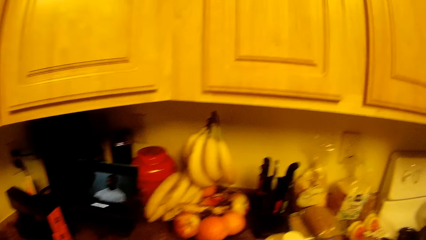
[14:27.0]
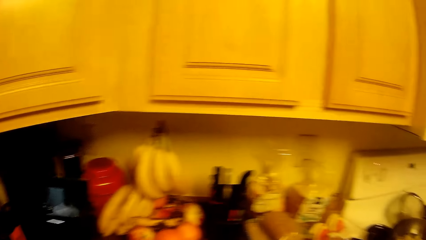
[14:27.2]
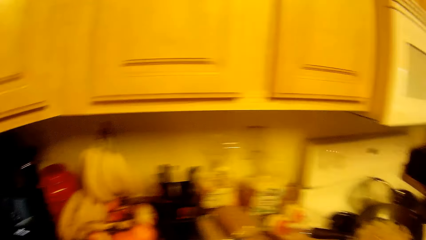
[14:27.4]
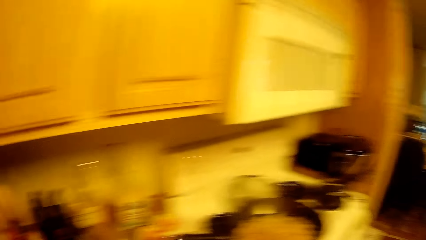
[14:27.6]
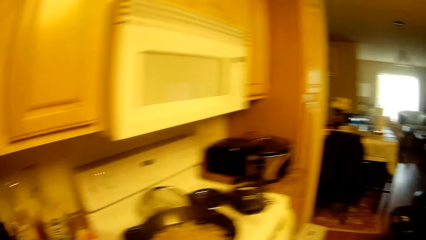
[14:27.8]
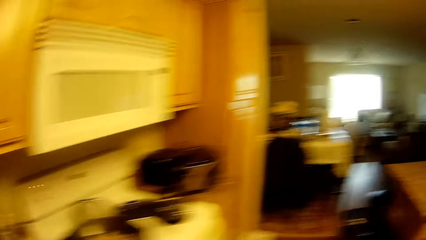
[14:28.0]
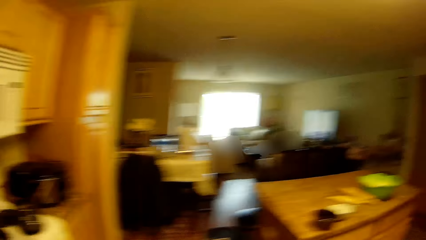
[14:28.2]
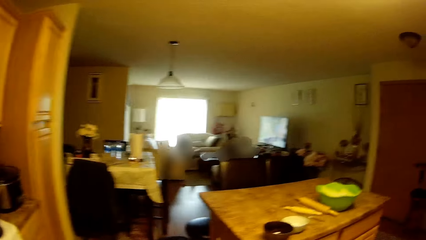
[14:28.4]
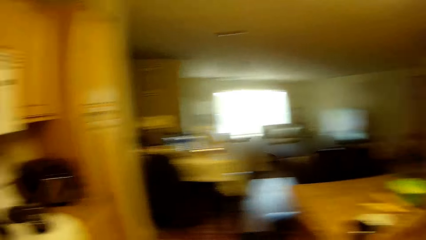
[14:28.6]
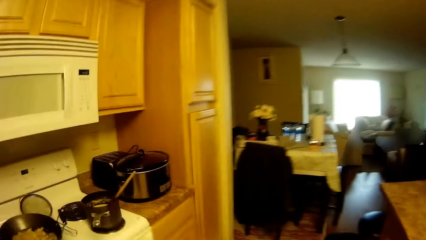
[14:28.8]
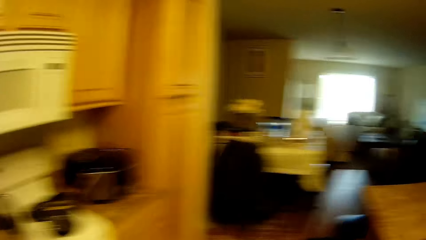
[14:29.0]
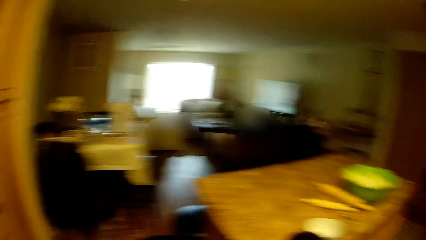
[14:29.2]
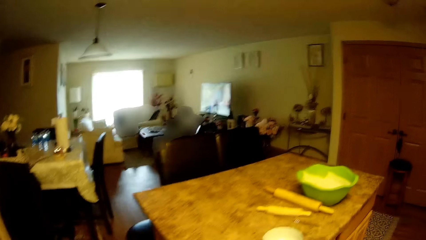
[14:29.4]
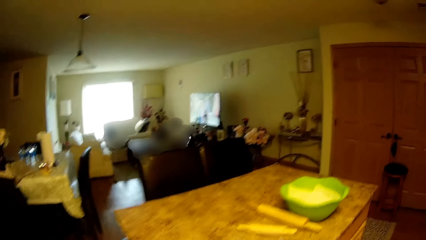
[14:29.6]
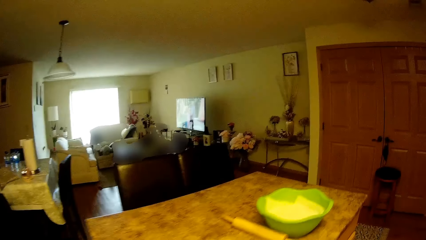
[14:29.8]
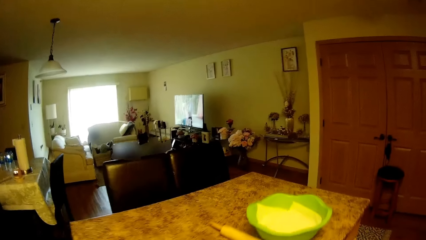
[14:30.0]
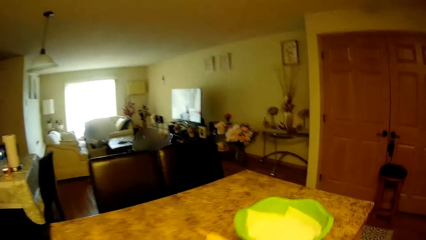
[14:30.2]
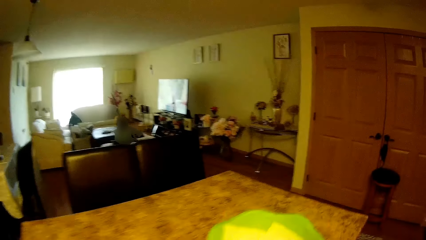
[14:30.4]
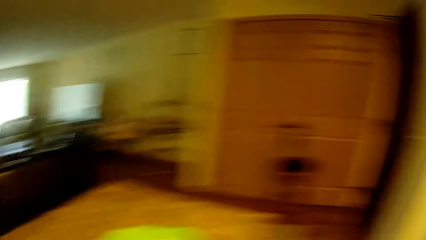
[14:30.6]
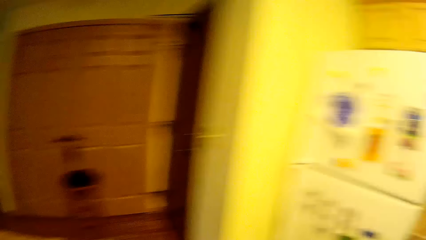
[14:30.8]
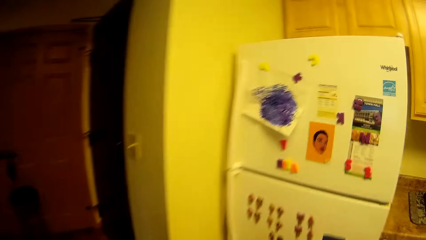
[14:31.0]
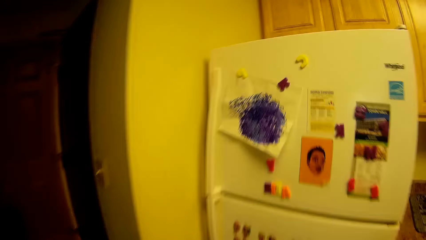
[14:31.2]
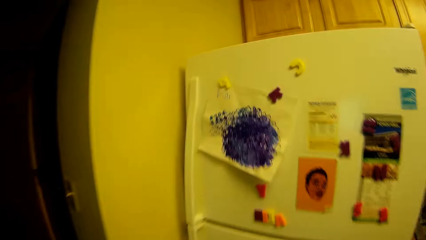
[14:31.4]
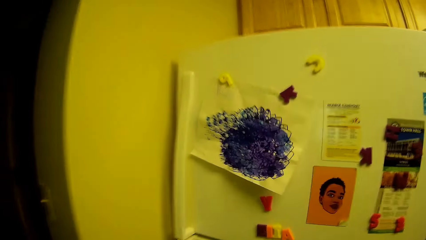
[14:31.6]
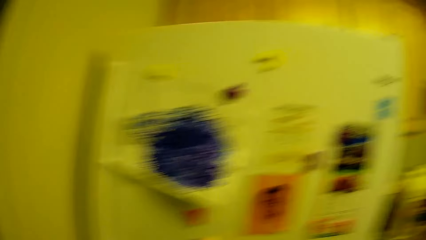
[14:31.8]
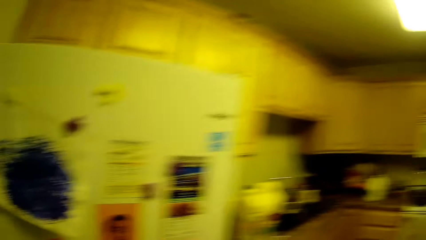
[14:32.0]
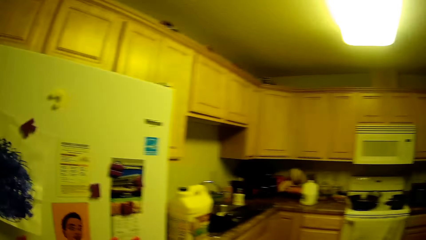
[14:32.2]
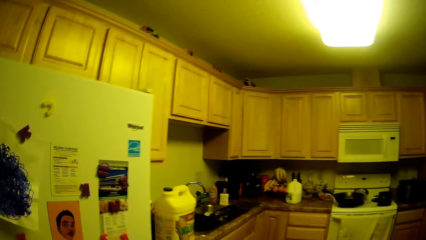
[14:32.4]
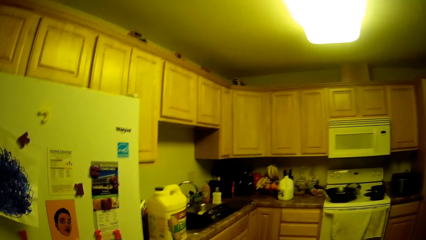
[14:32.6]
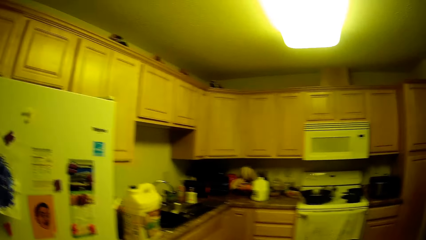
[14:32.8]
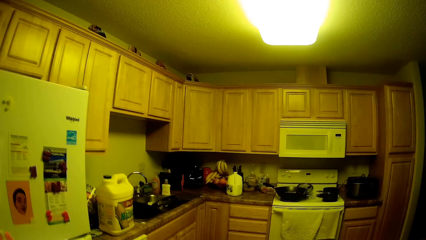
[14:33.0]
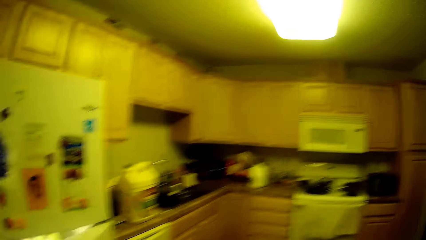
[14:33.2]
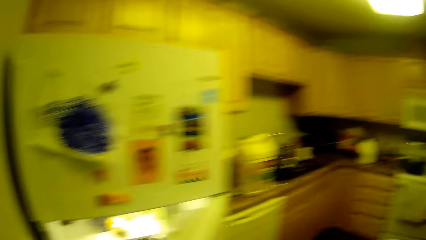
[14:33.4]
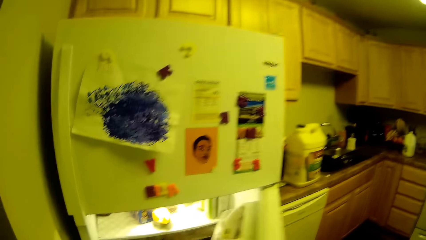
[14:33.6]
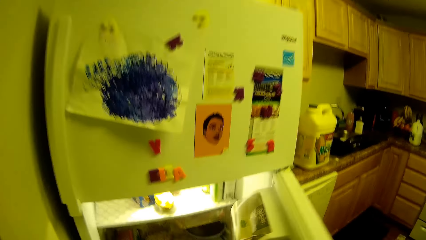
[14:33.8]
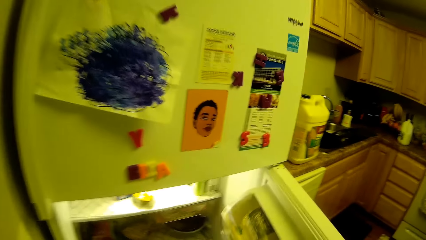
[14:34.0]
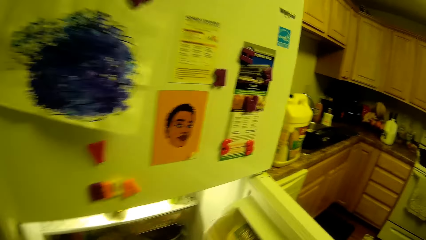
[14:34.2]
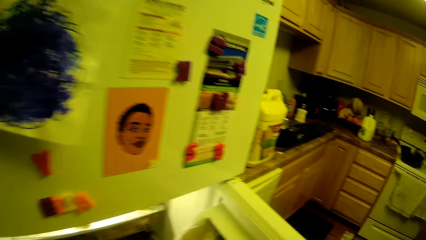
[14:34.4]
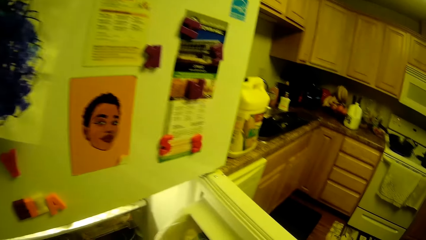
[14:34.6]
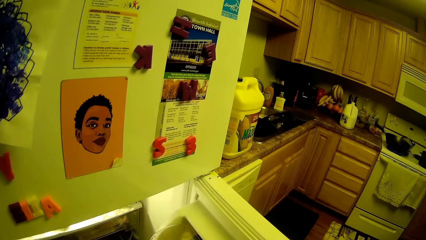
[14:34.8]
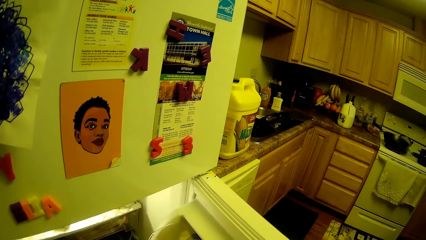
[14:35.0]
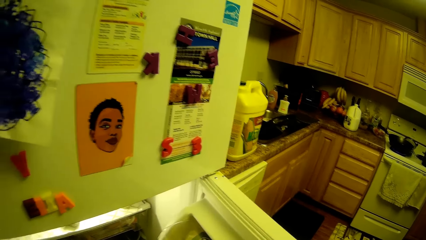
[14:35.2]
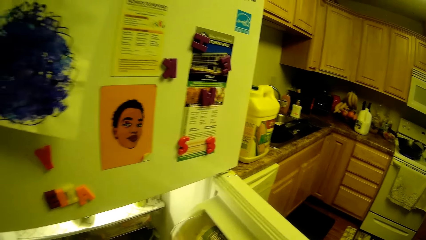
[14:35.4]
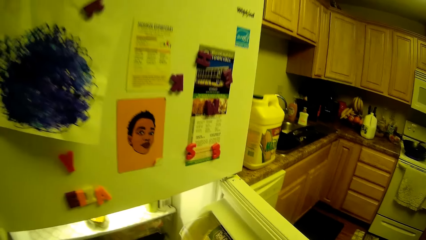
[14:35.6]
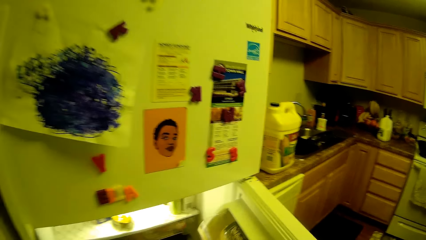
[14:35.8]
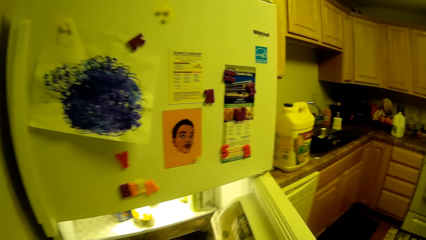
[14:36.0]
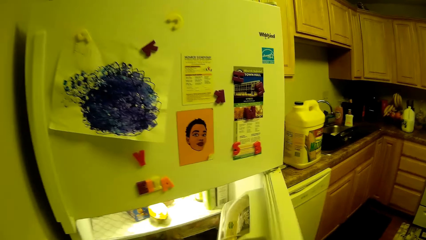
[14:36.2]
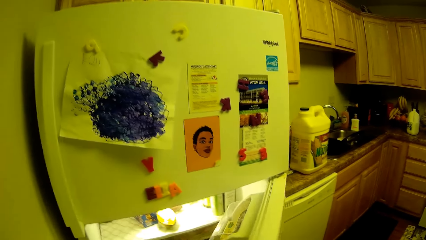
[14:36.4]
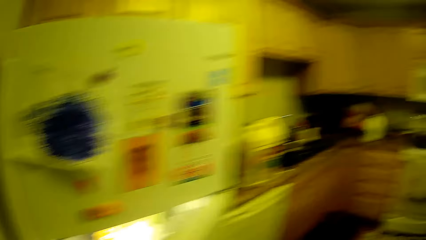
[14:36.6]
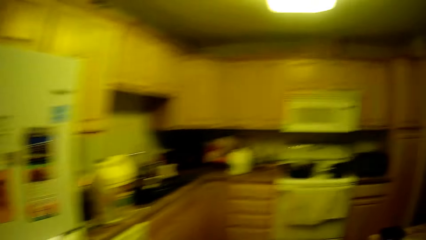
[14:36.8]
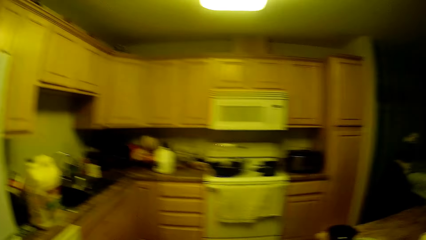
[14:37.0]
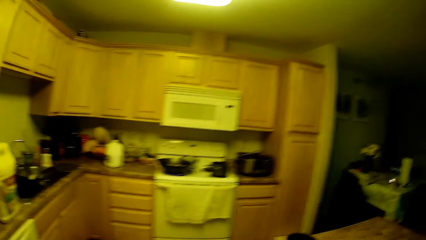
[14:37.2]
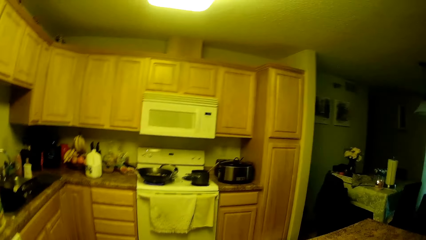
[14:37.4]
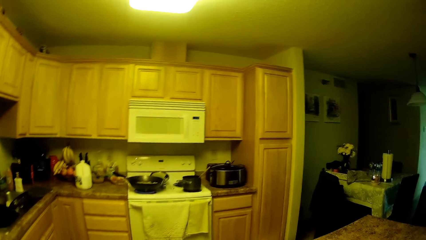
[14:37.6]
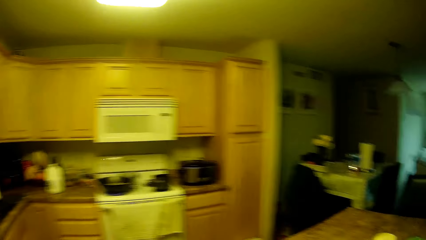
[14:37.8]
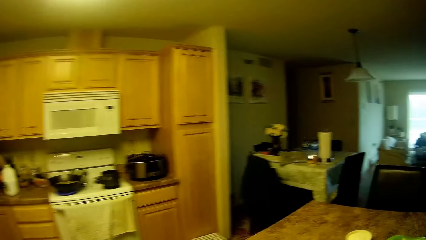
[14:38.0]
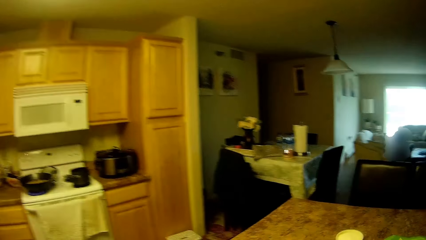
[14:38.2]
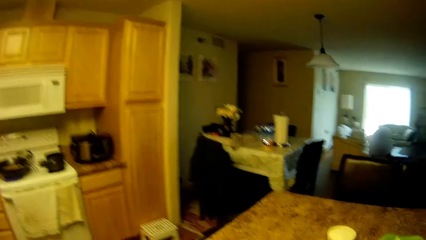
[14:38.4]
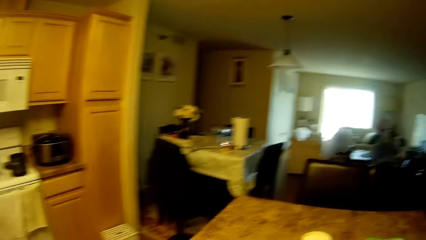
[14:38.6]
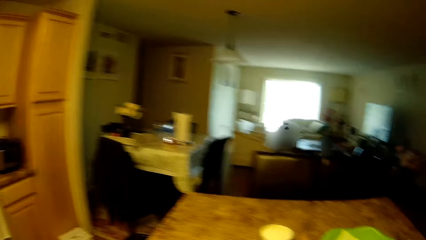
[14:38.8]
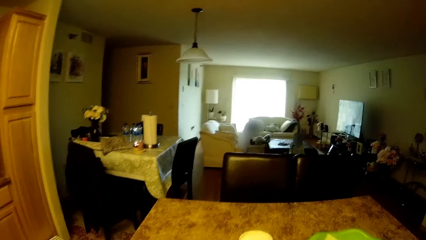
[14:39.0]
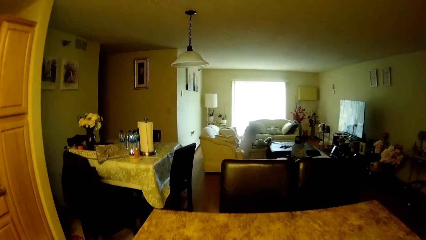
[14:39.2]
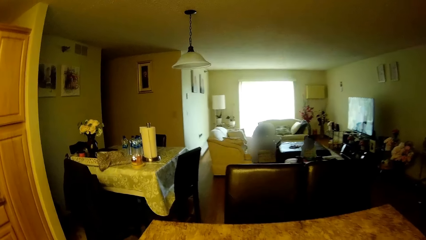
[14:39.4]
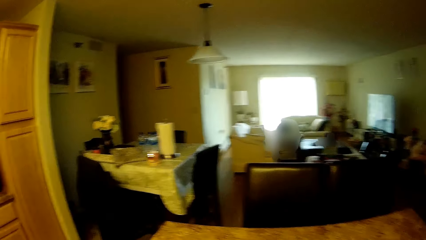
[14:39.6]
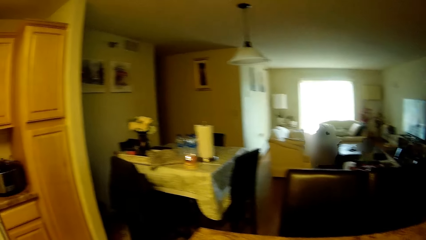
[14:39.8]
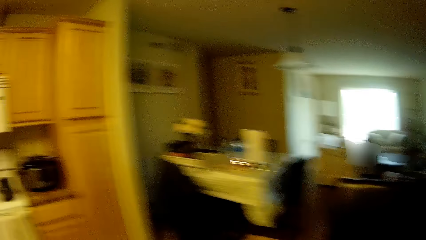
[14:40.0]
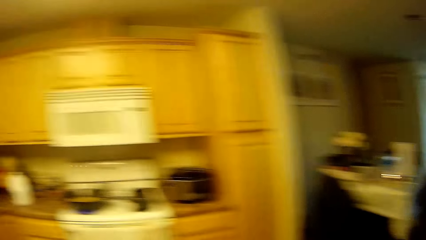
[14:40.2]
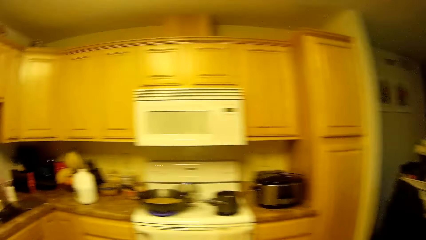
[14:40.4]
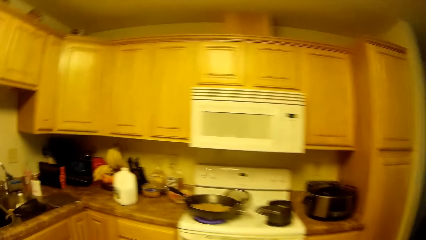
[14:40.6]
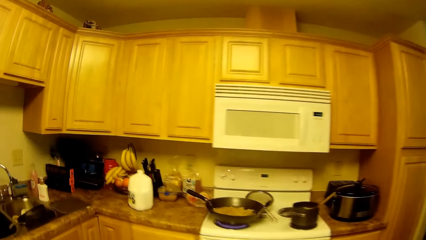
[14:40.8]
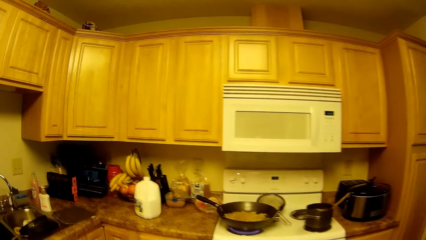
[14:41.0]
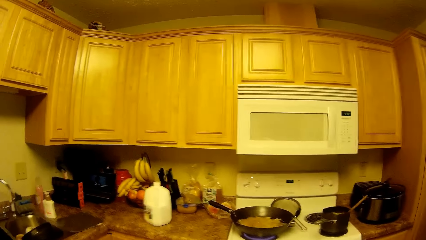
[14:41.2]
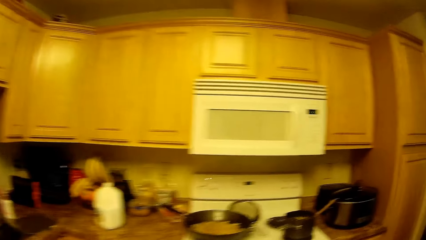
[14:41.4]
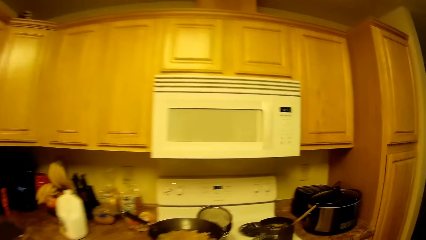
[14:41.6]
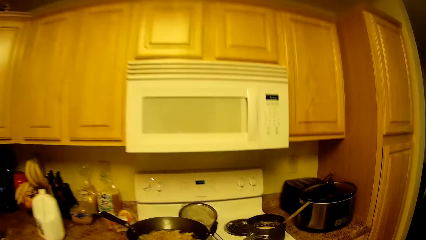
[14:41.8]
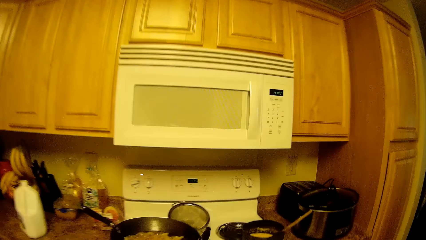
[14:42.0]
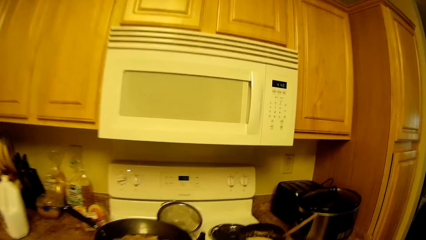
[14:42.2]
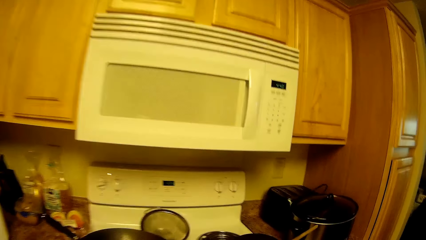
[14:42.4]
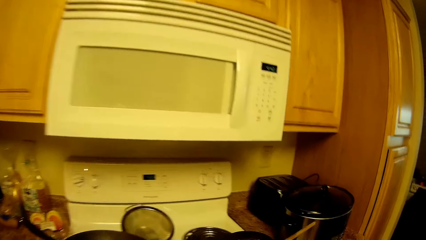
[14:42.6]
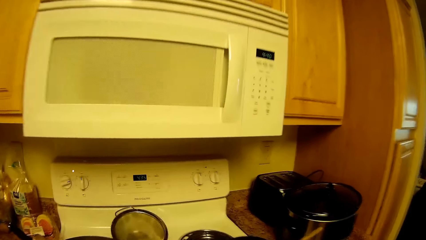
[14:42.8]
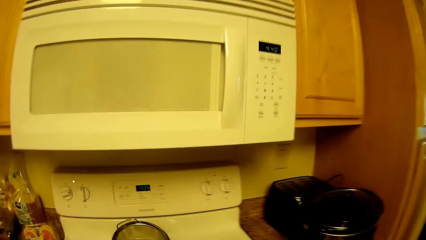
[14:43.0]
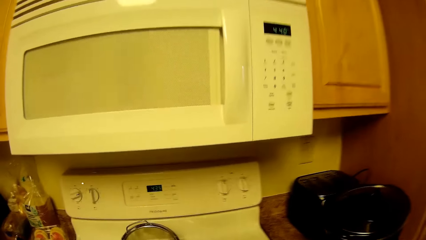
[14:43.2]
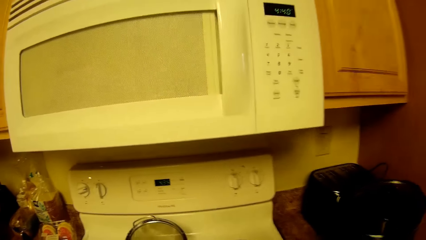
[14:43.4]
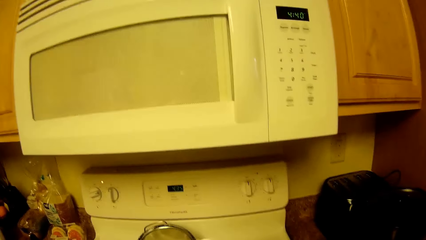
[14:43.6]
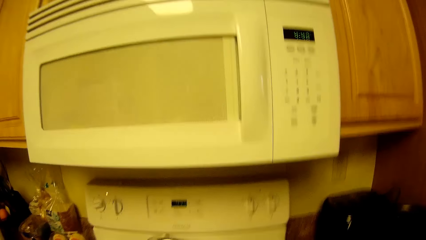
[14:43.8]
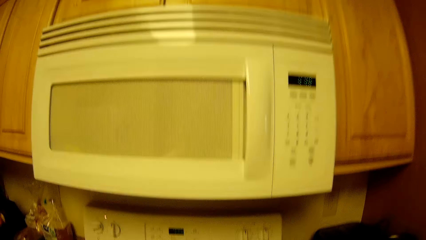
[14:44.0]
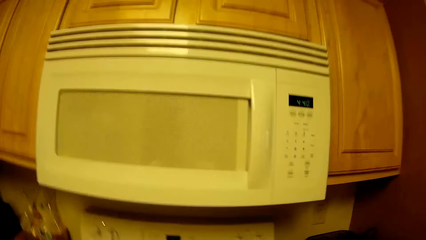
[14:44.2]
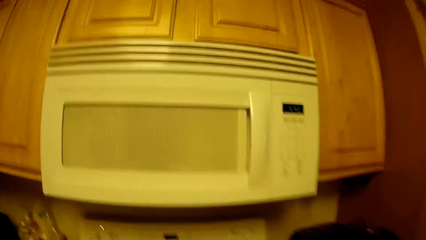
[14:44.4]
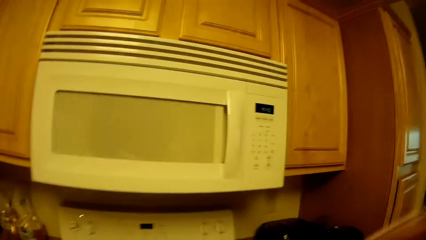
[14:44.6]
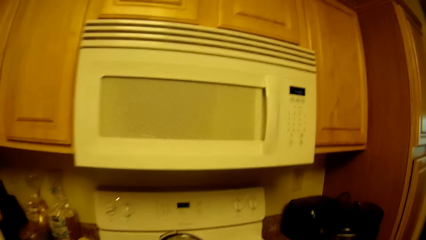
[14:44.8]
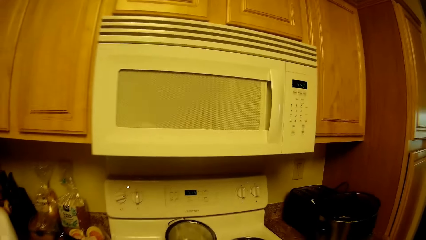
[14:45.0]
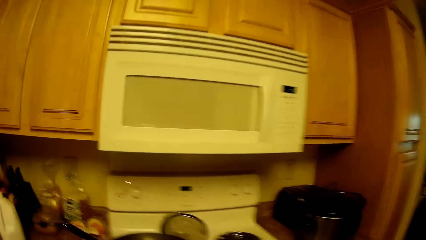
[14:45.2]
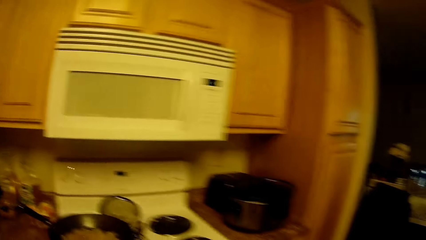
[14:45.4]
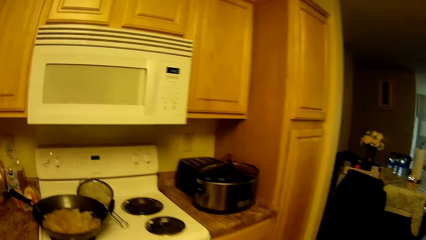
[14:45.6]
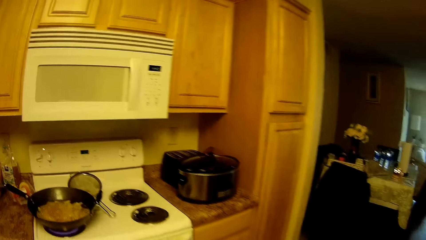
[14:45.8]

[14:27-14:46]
The camera wearer looks aside. She opens a fridge door with her right hand. She closes the fridge door with her right hand. She picks some item from the fridge.
